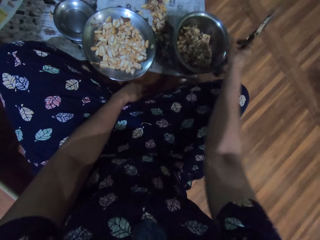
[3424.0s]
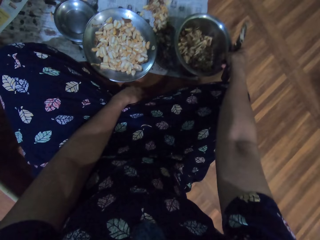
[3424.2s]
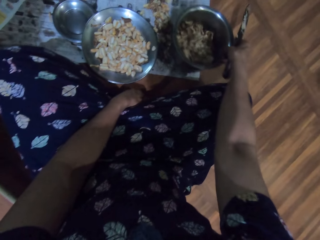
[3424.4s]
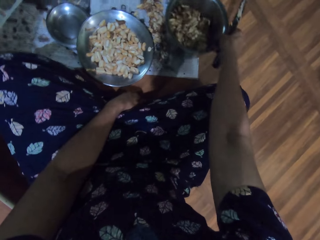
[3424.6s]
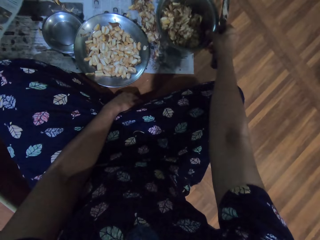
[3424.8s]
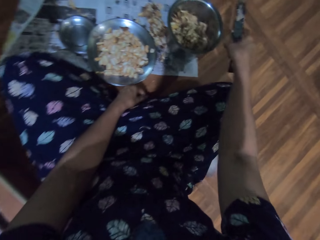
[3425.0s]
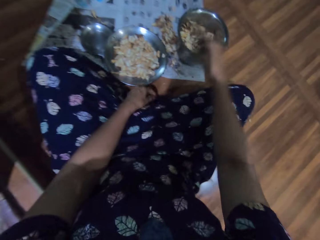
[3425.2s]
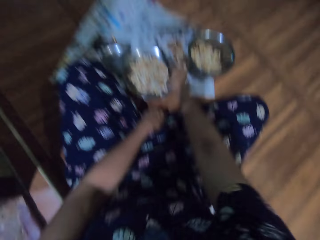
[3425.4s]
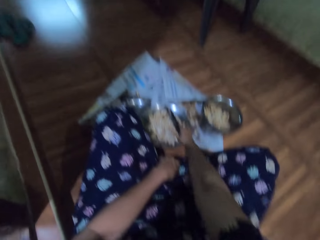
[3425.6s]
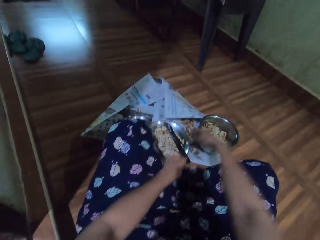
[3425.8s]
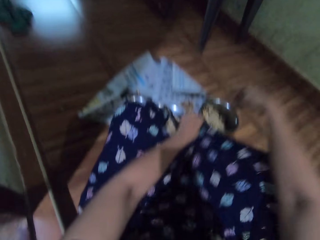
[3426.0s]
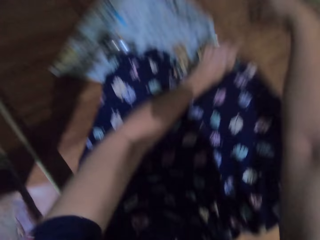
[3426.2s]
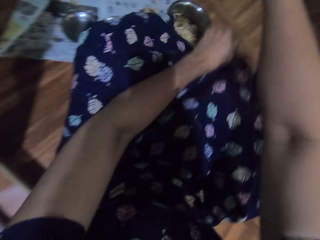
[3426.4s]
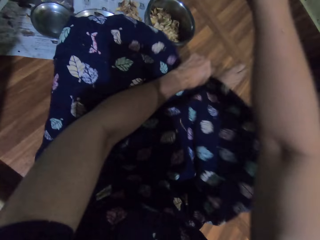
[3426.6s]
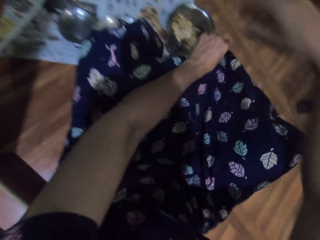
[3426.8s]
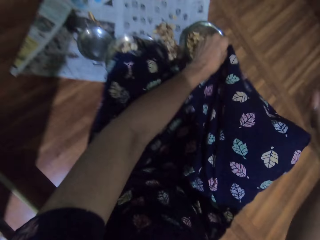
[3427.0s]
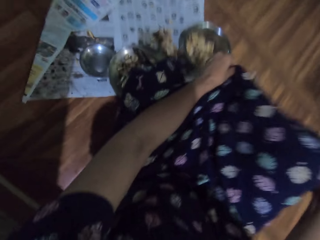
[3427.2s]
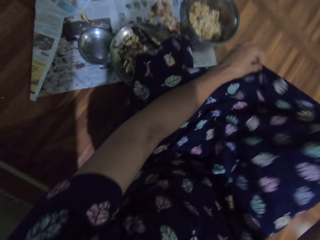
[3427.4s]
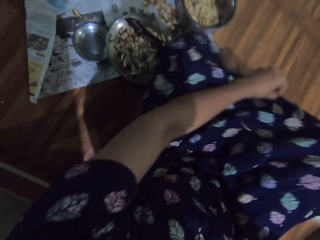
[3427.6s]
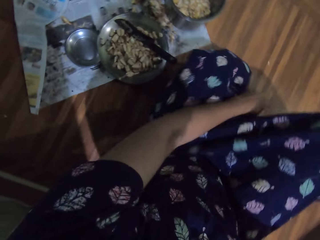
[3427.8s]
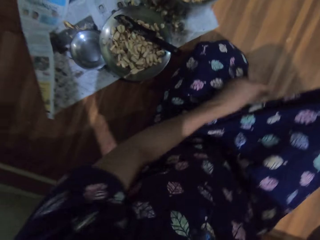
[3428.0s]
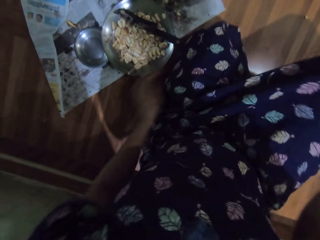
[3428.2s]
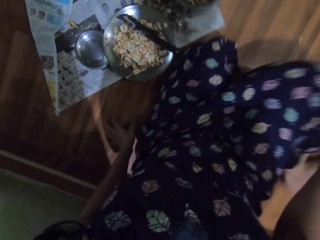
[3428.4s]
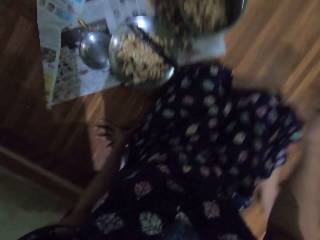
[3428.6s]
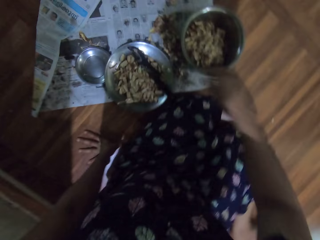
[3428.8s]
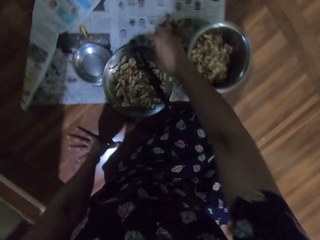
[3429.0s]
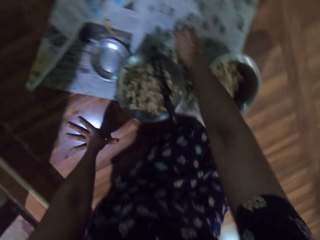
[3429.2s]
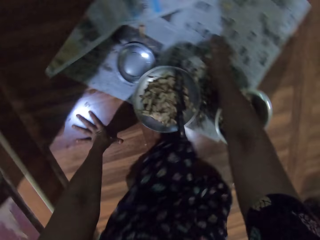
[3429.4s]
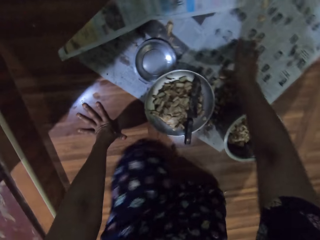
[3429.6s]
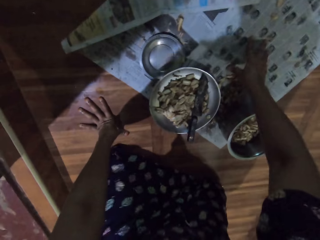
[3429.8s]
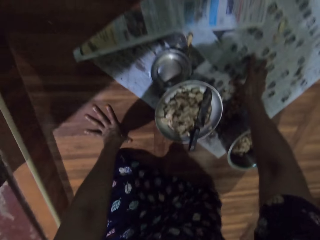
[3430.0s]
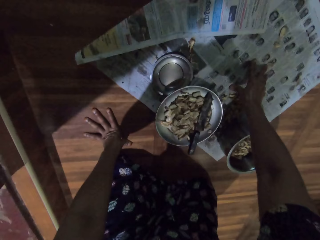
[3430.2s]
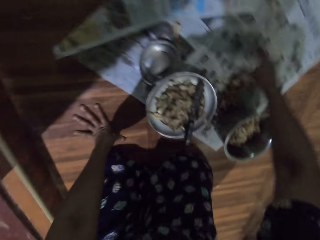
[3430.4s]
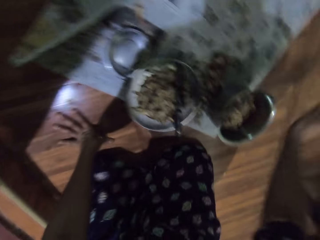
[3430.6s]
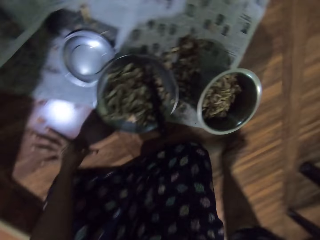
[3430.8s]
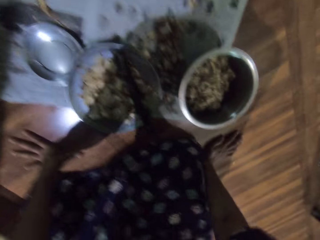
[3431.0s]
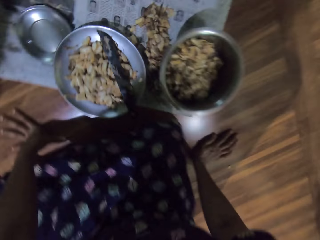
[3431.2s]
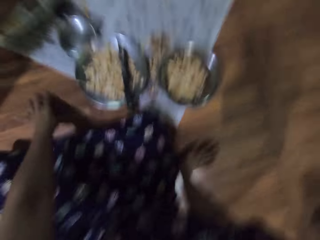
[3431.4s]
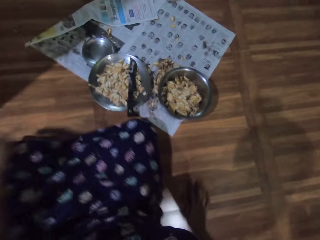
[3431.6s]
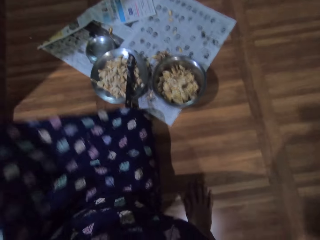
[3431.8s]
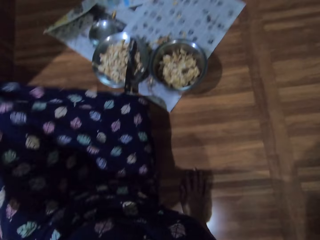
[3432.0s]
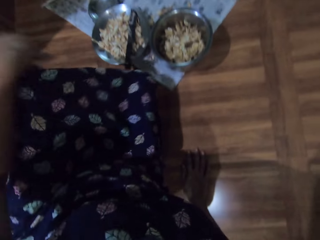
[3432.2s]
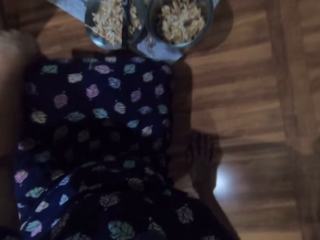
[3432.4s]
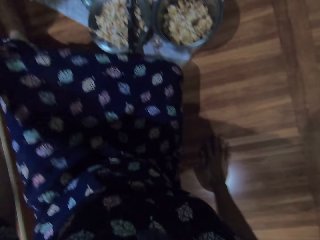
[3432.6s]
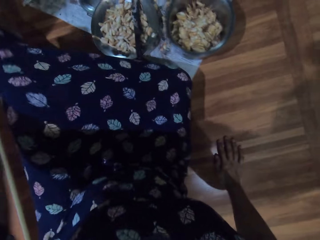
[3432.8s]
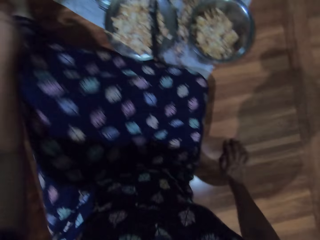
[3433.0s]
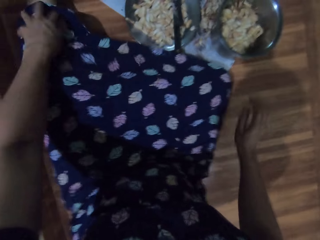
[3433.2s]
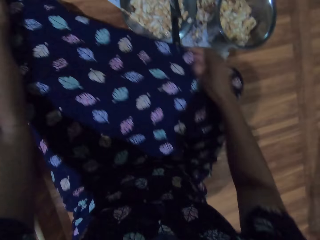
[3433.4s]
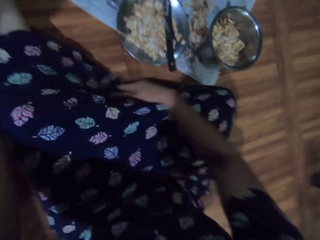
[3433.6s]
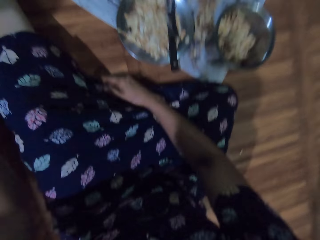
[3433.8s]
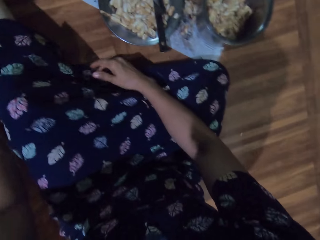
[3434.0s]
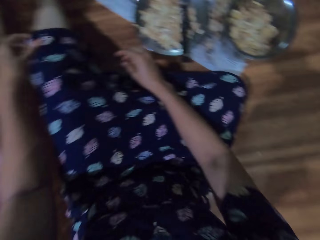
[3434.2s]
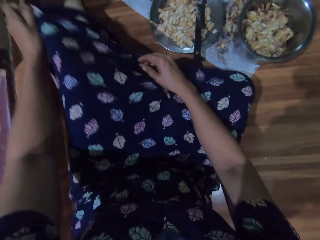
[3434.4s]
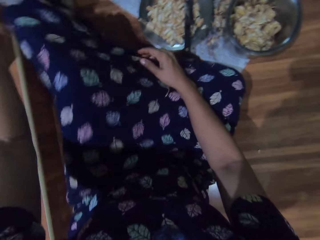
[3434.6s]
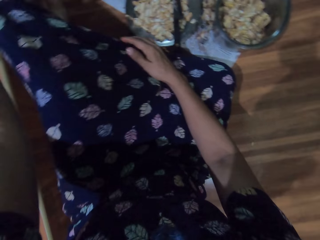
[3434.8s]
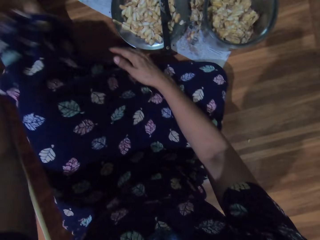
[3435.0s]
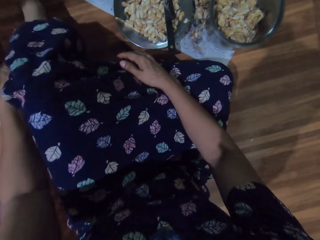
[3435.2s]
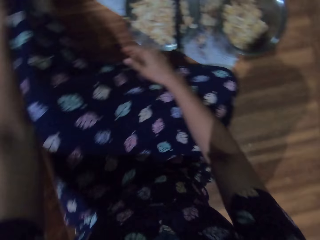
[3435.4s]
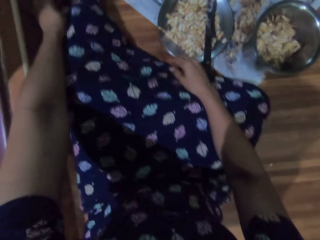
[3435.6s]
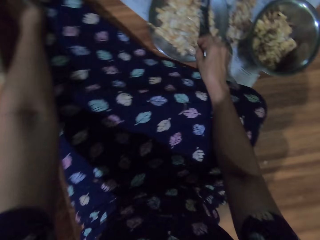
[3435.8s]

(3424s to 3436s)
The camera wearer moves the steel bowl on the newspaper on the floor with her right hand. She places the knife in her right hand on the steel bowl on the newspaper on the floor. She adjusts herself on the newspaper on the floor. She touches the floor with both hands. She sits on the floor. She adjusts a cloth.

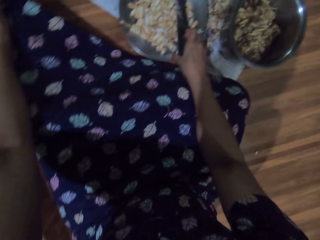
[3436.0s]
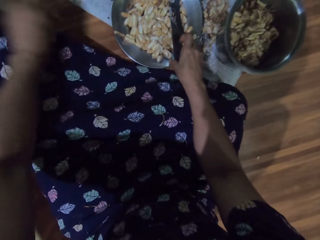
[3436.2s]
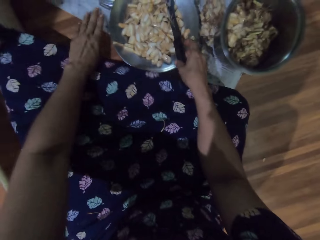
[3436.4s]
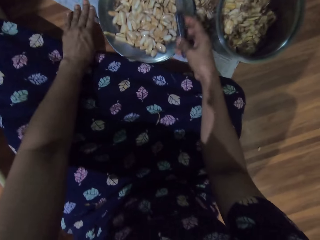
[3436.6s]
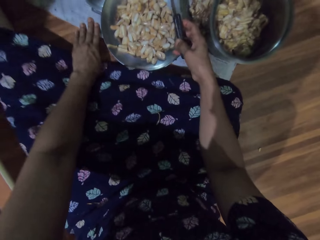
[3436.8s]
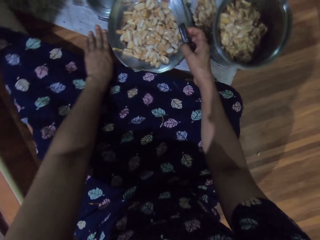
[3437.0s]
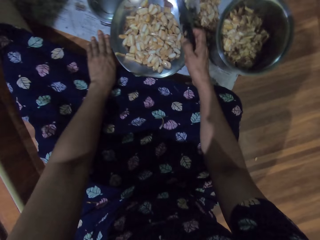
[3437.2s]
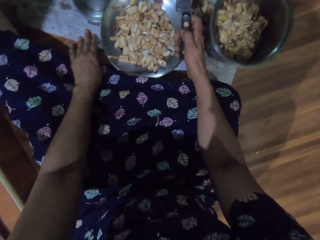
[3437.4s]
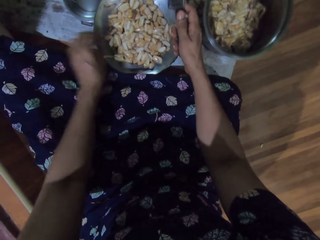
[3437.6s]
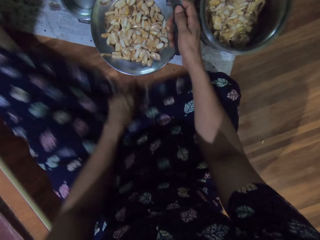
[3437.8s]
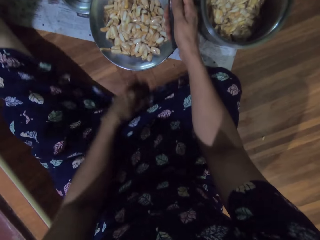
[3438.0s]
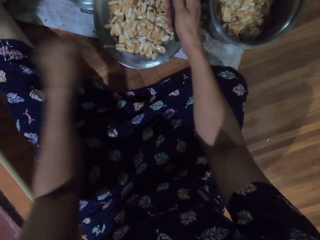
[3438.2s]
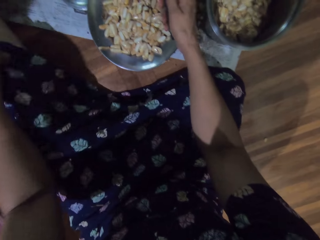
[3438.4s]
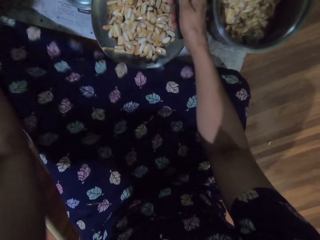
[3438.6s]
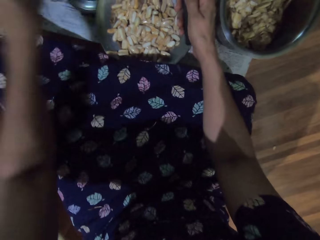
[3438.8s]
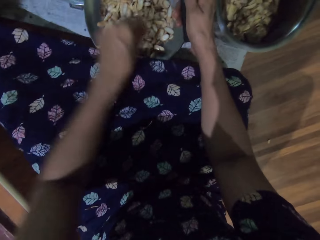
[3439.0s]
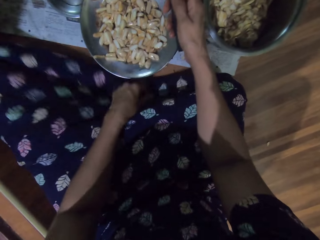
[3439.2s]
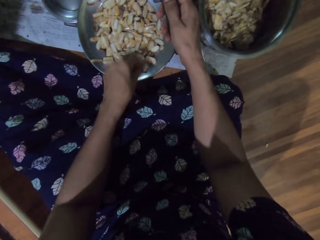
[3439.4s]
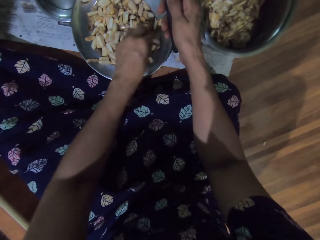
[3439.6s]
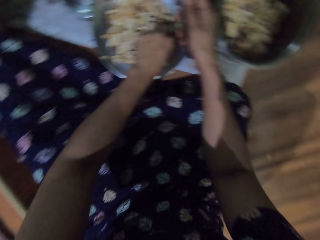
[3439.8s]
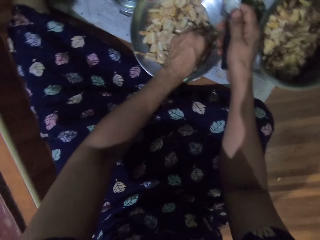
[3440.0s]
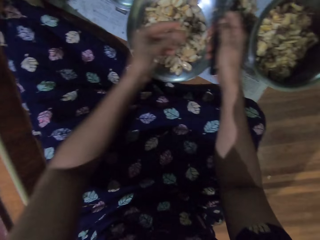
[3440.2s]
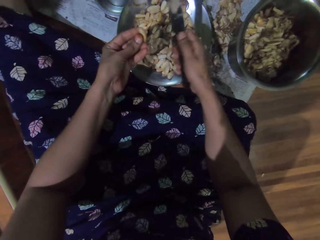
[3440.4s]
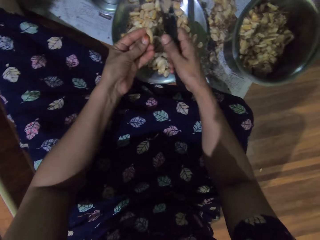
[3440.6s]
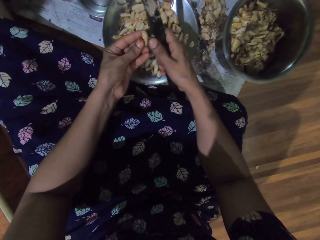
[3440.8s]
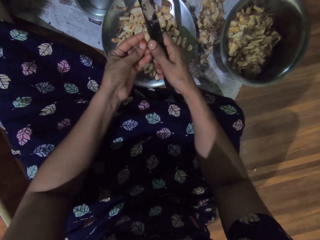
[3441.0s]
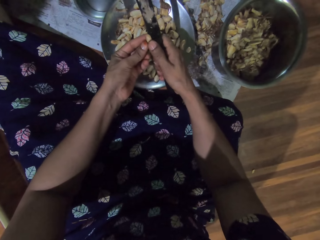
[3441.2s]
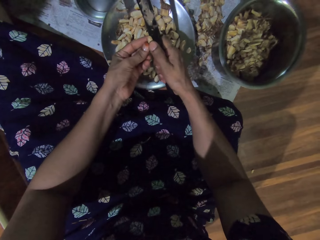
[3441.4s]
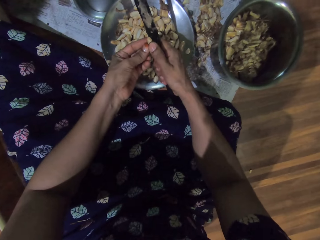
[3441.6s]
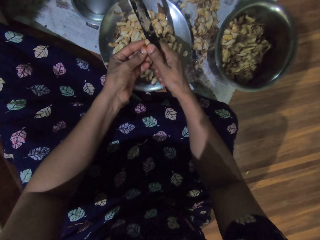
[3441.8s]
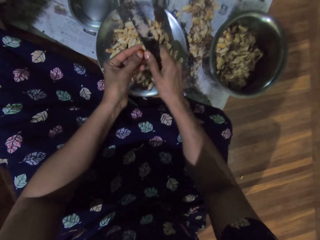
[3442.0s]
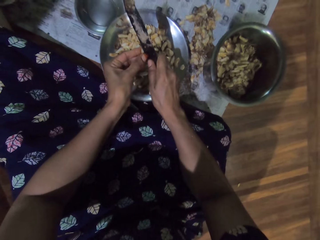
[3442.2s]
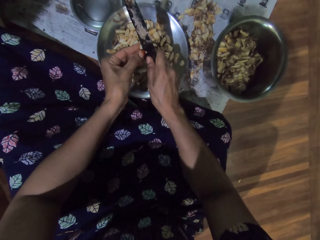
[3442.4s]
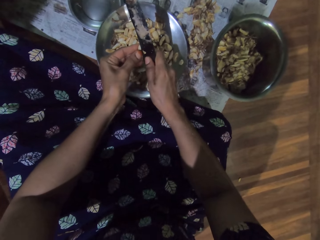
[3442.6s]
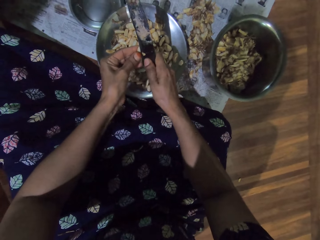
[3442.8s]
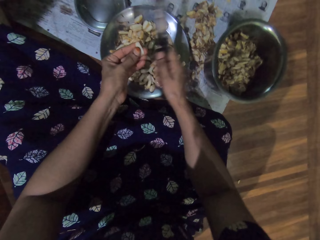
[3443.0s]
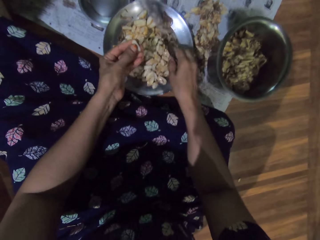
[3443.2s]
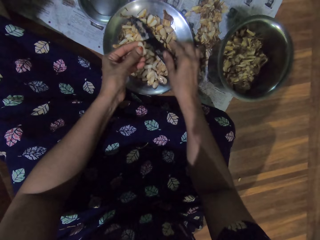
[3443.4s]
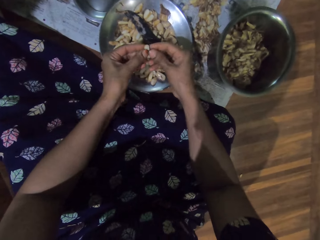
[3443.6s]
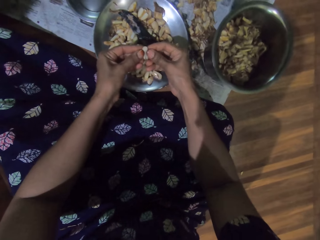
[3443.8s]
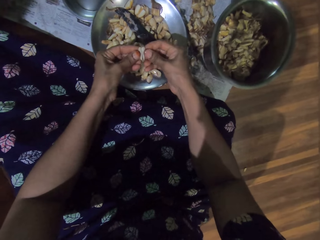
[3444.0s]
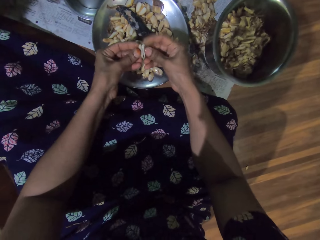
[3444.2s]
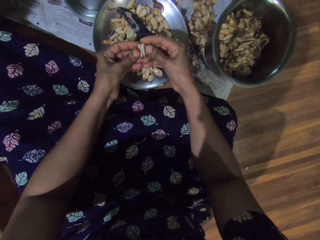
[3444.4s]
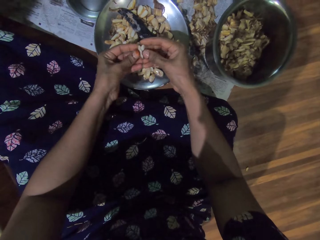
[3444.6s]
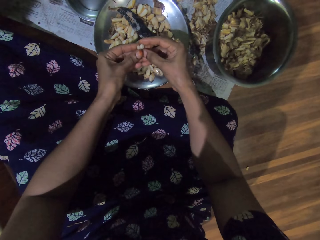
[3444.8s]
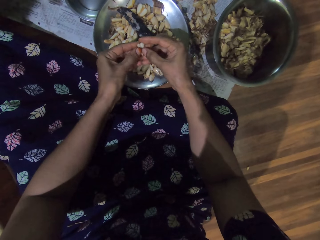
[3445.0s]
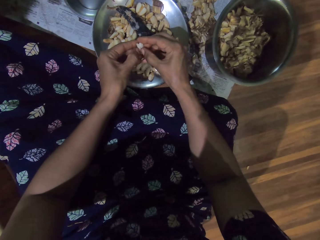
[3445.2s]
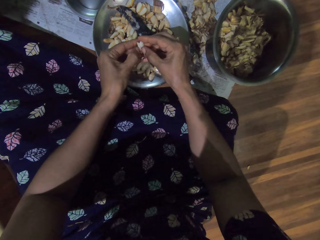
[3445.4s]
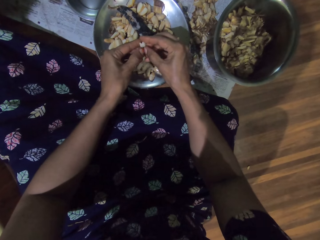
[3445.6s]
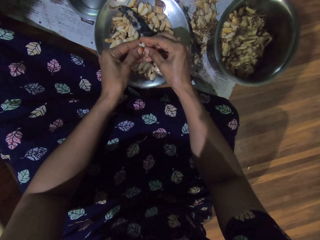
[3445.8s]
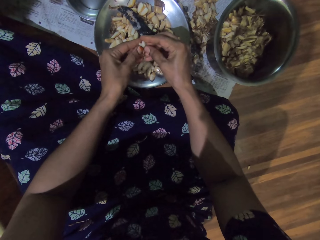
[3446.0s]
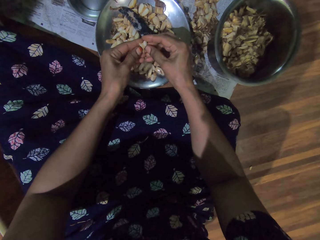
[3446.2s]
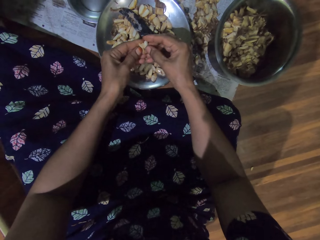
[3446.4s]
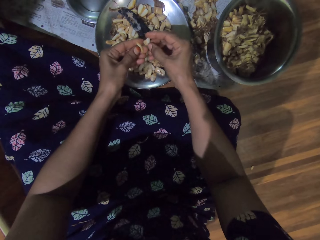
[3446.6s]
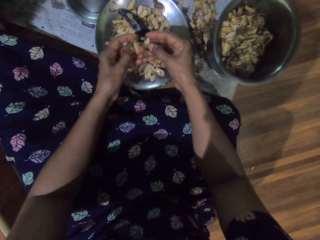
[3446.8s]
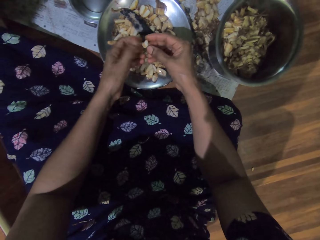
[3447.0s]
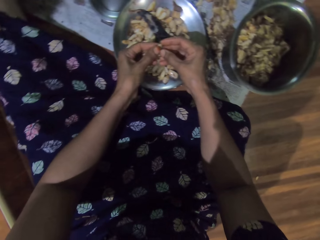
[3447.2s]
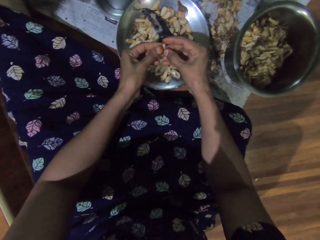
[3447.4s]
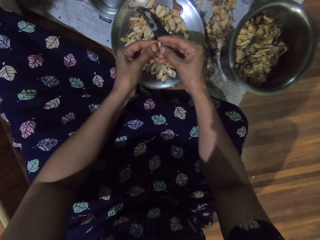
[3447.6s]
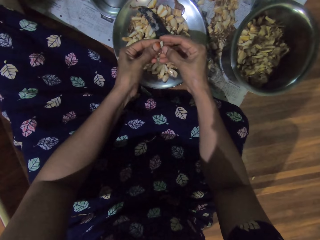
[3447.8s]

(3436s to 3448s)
The camera wearer picks up the knife from the steel bowl with her right hand. She moves a paper on the floor. She adjusts her cloth. She picks up a garlic pod from the steel bowl on the newspaper on the floor with her left hand. She peels the garlic pod with the knife. She cuts the garlic pod in her left hand with the knife in her right hand. She places the knife in her right hand into the steel bowl on the newspaper on the floor. She peels the garlic pod with both hands.
